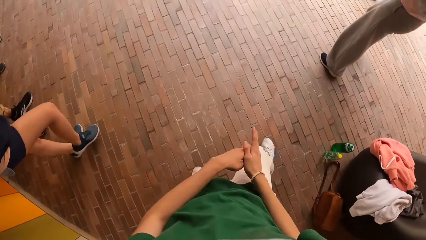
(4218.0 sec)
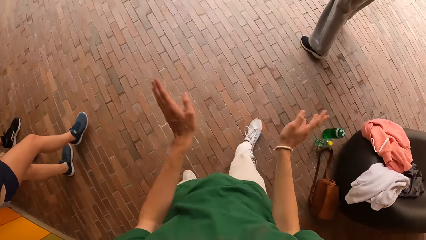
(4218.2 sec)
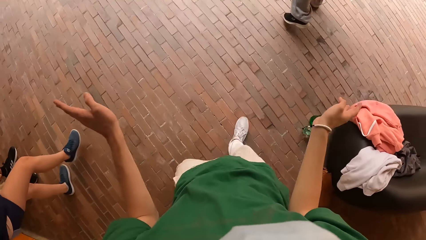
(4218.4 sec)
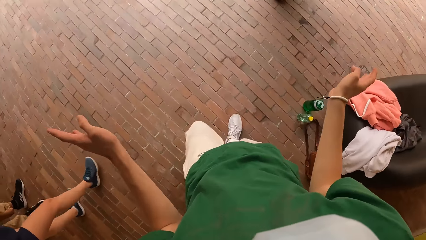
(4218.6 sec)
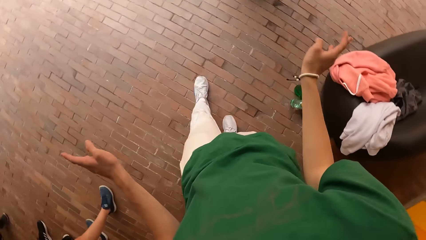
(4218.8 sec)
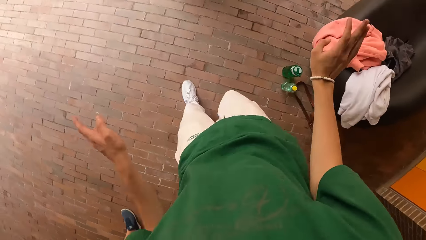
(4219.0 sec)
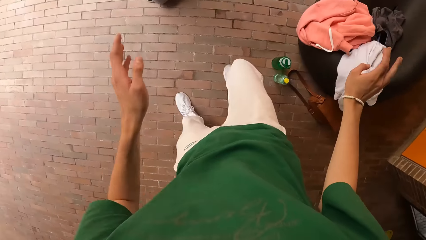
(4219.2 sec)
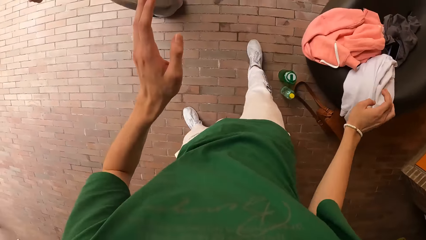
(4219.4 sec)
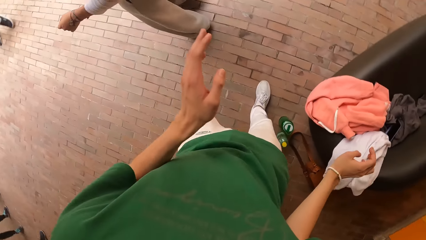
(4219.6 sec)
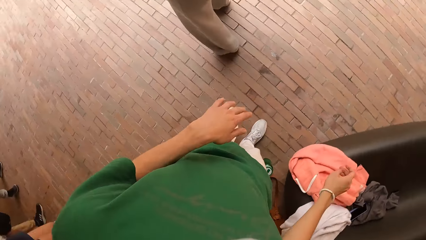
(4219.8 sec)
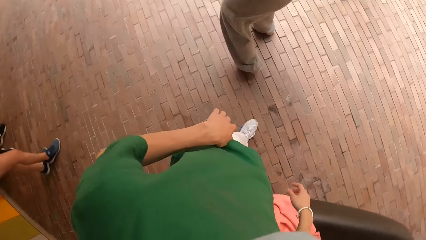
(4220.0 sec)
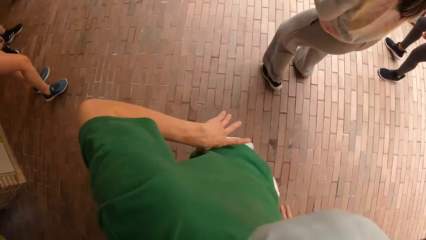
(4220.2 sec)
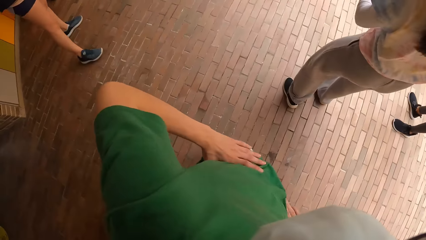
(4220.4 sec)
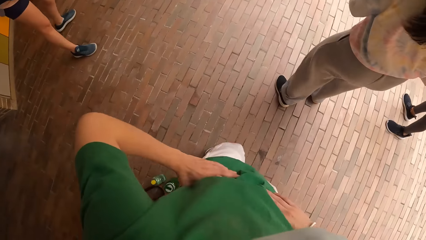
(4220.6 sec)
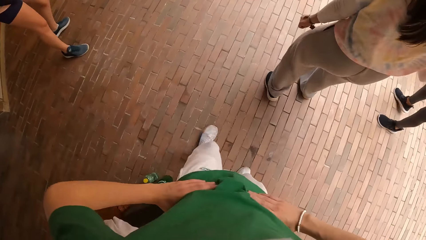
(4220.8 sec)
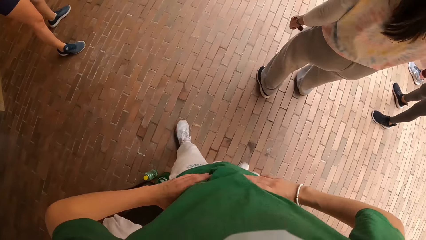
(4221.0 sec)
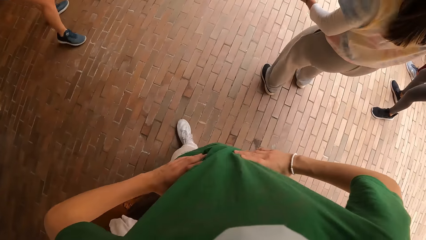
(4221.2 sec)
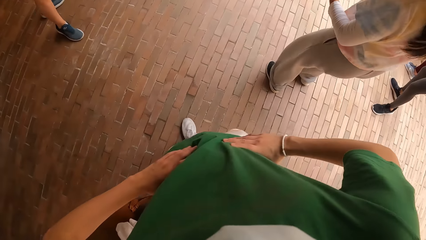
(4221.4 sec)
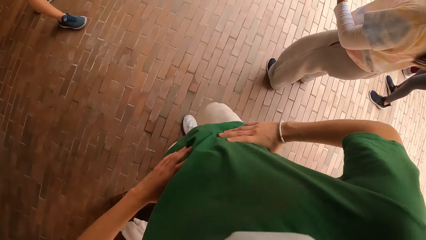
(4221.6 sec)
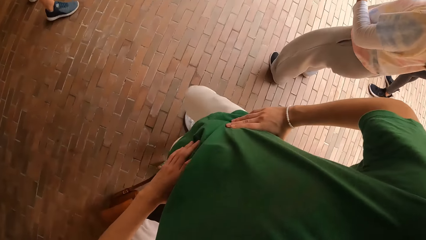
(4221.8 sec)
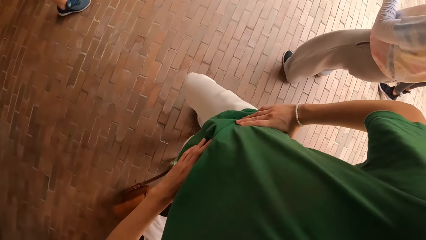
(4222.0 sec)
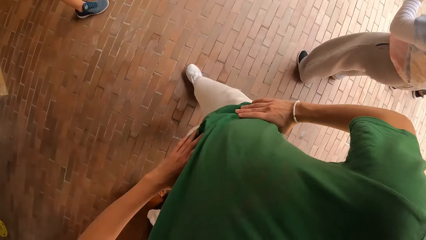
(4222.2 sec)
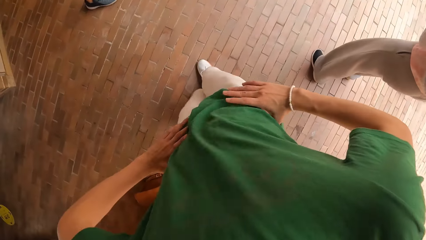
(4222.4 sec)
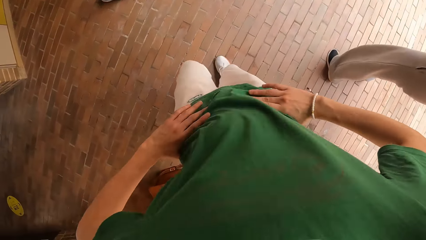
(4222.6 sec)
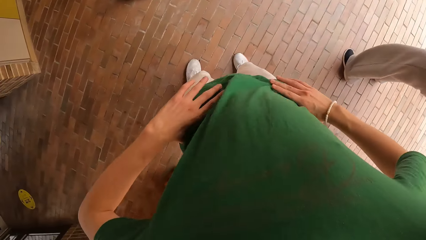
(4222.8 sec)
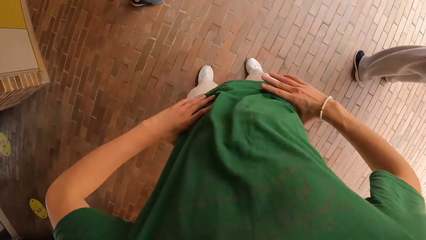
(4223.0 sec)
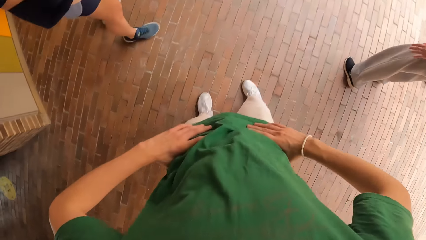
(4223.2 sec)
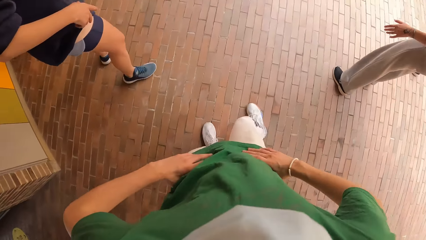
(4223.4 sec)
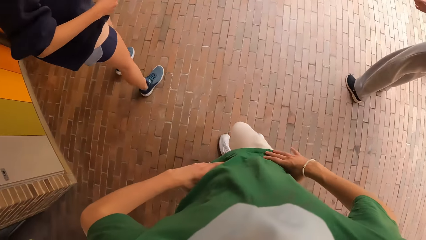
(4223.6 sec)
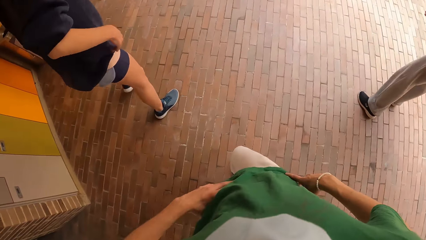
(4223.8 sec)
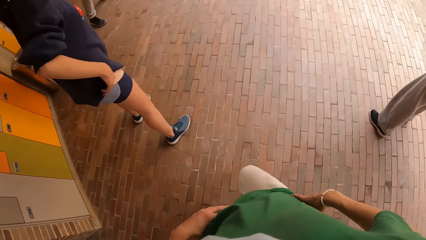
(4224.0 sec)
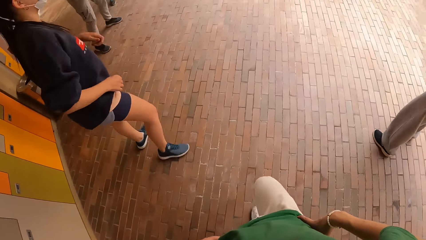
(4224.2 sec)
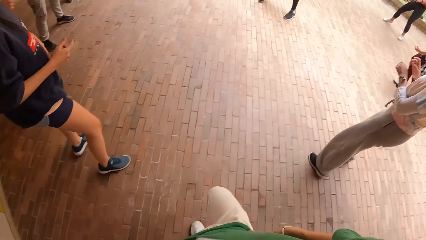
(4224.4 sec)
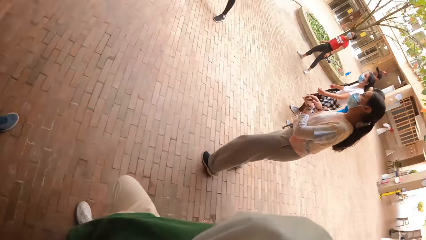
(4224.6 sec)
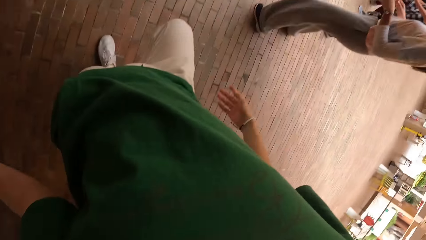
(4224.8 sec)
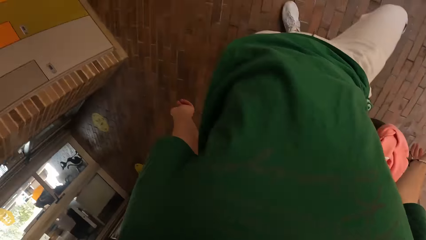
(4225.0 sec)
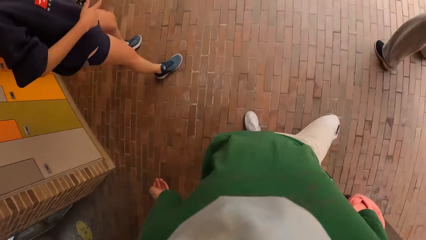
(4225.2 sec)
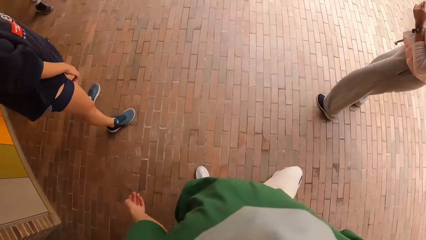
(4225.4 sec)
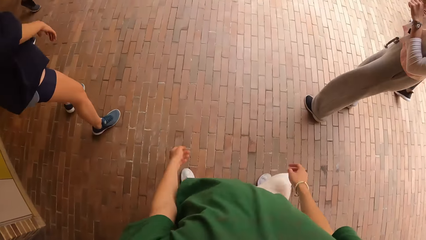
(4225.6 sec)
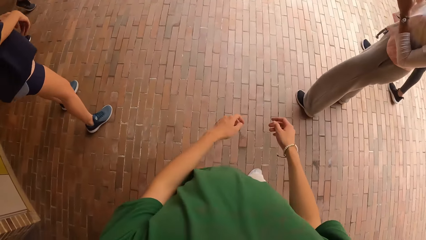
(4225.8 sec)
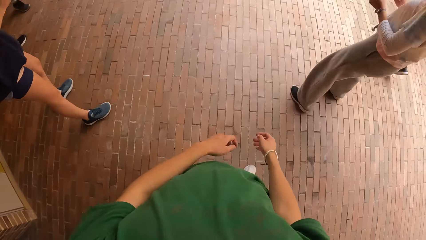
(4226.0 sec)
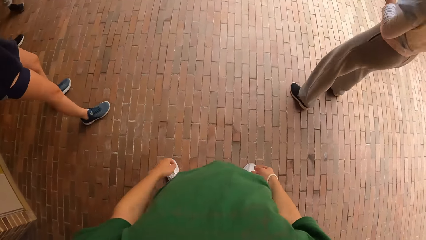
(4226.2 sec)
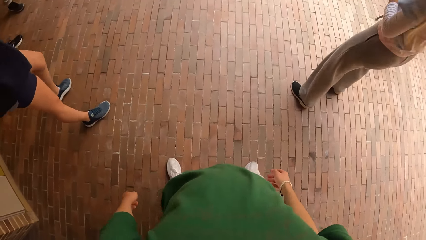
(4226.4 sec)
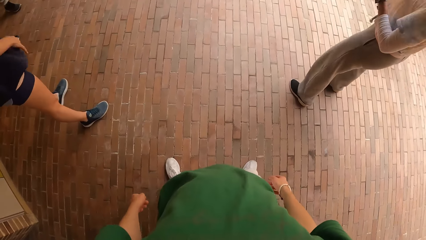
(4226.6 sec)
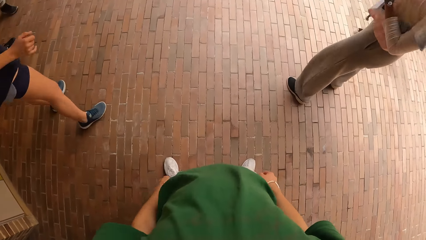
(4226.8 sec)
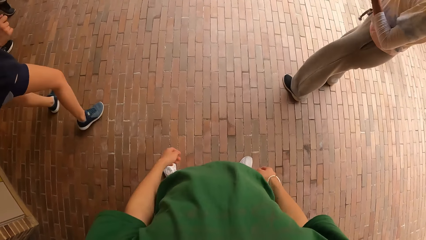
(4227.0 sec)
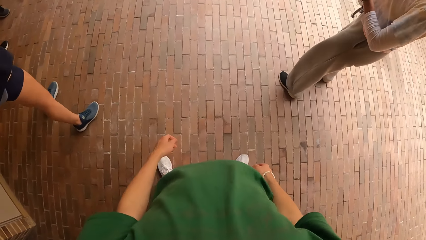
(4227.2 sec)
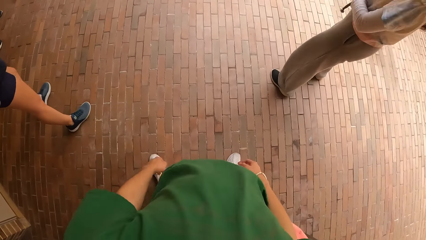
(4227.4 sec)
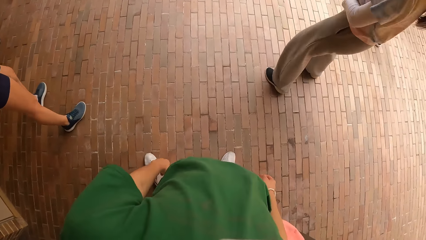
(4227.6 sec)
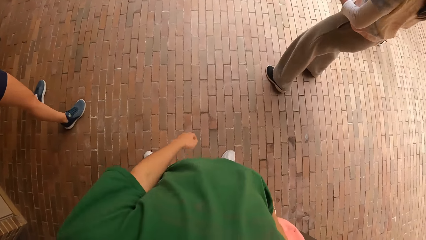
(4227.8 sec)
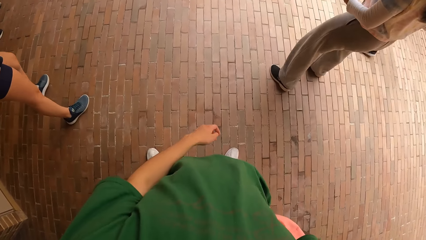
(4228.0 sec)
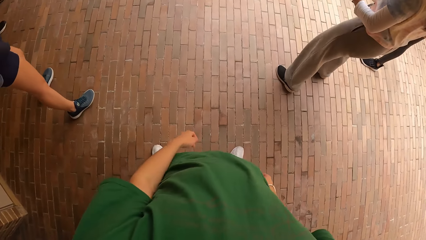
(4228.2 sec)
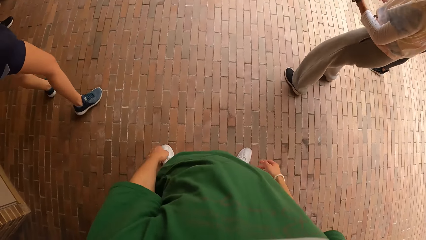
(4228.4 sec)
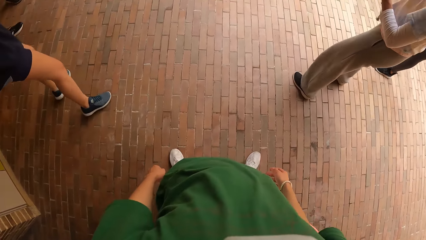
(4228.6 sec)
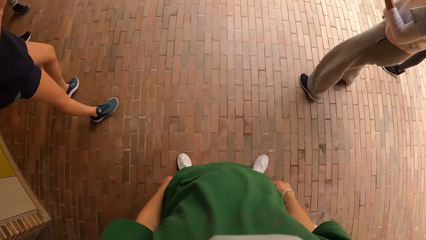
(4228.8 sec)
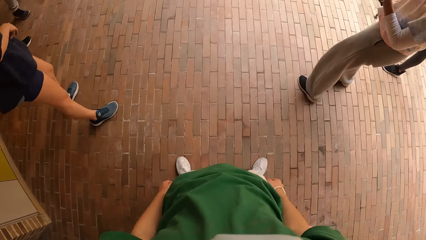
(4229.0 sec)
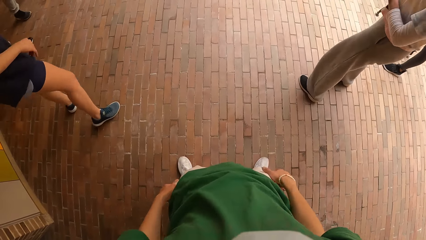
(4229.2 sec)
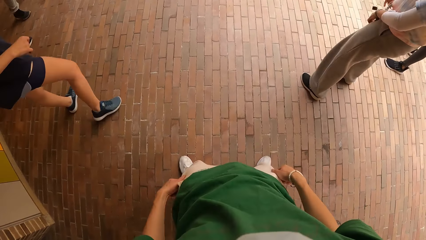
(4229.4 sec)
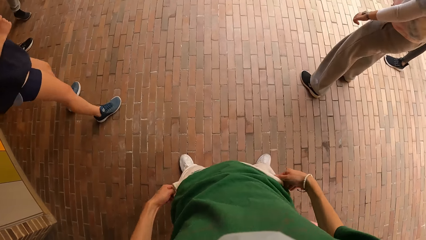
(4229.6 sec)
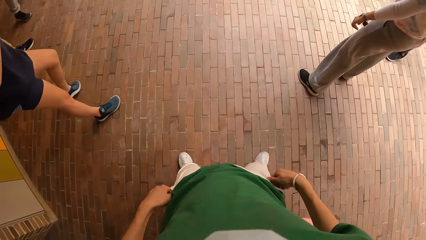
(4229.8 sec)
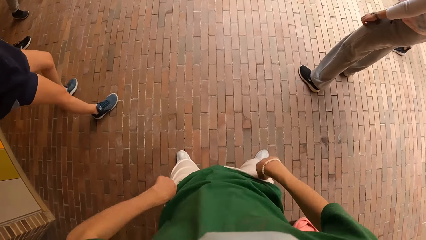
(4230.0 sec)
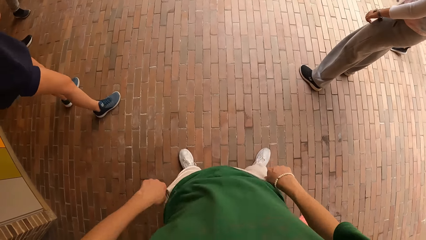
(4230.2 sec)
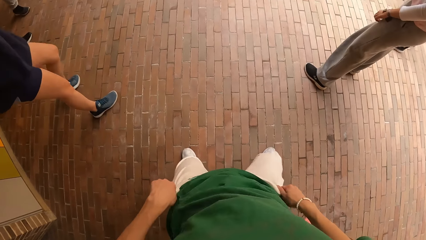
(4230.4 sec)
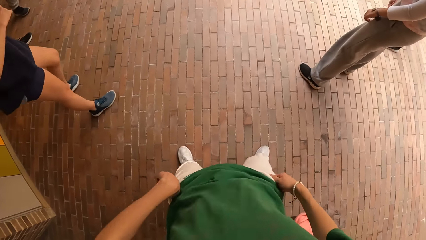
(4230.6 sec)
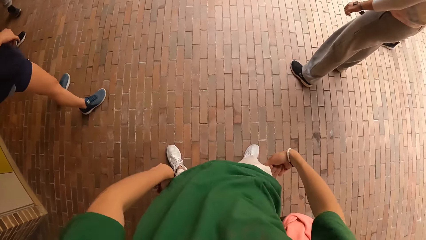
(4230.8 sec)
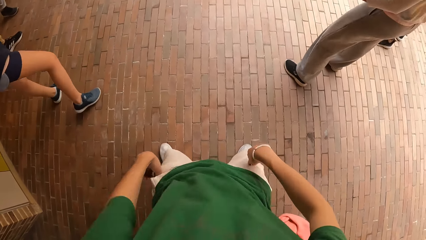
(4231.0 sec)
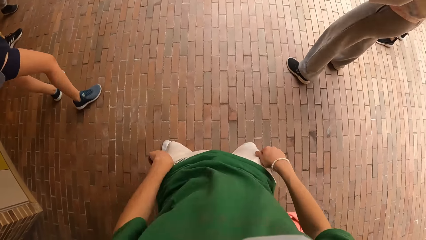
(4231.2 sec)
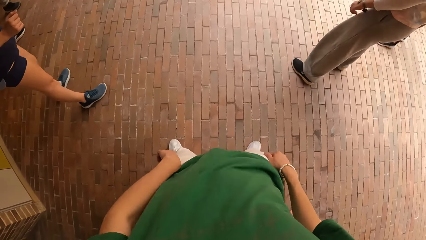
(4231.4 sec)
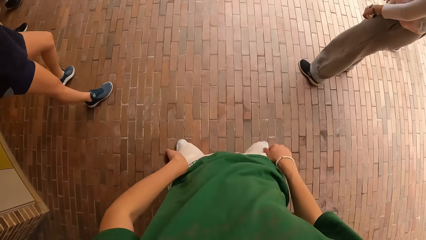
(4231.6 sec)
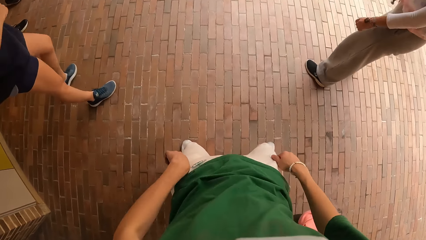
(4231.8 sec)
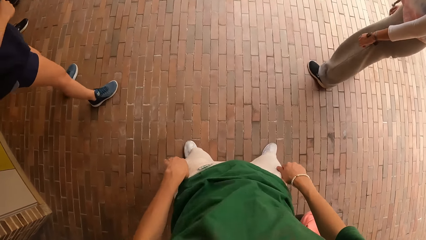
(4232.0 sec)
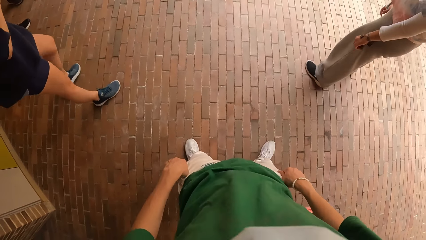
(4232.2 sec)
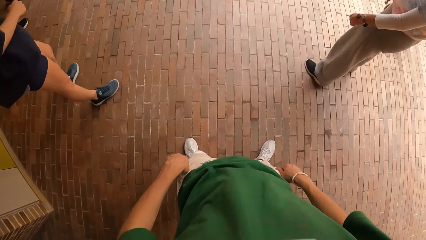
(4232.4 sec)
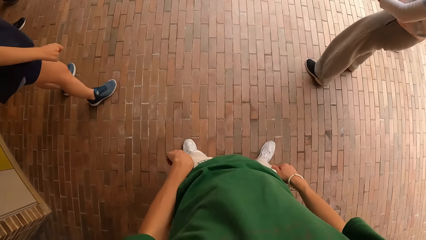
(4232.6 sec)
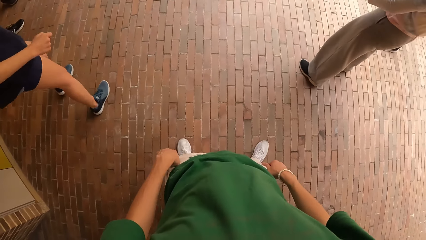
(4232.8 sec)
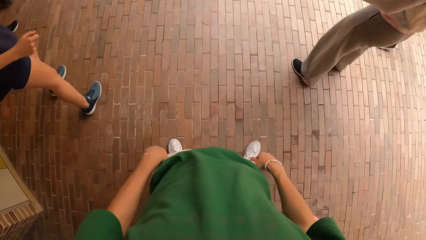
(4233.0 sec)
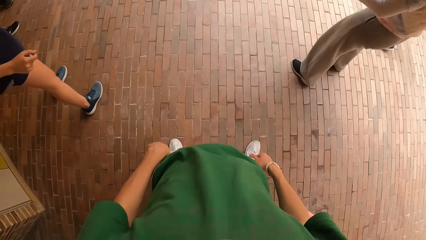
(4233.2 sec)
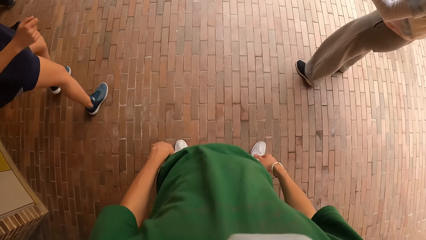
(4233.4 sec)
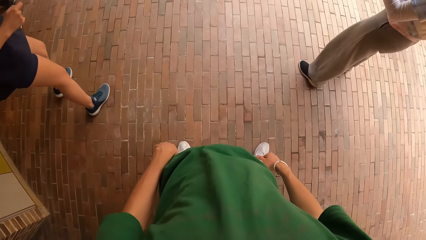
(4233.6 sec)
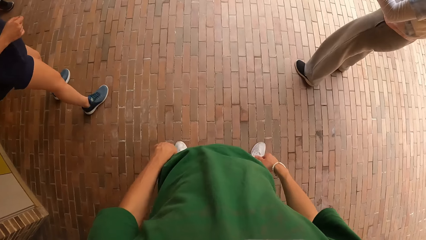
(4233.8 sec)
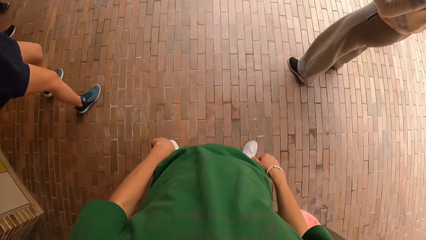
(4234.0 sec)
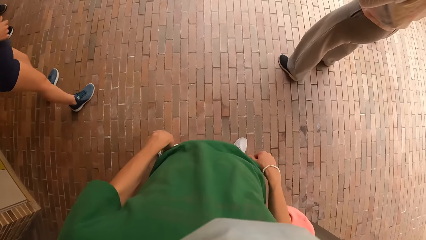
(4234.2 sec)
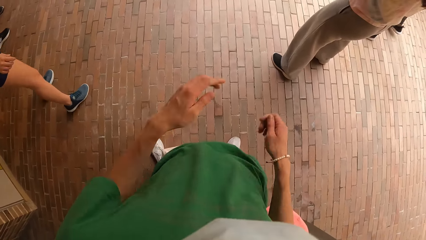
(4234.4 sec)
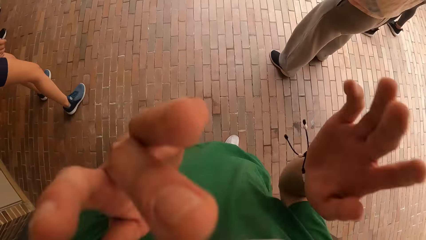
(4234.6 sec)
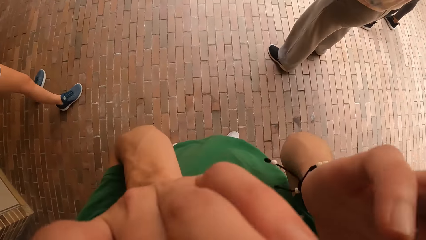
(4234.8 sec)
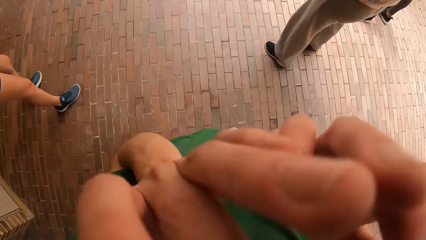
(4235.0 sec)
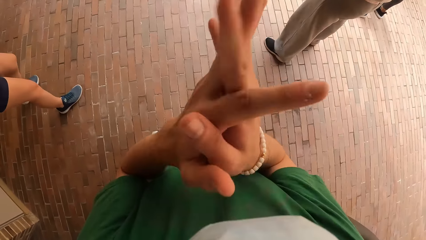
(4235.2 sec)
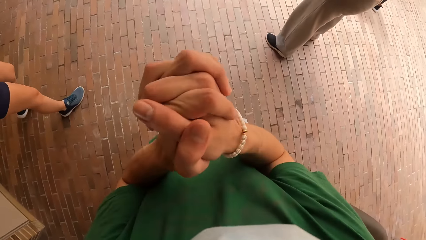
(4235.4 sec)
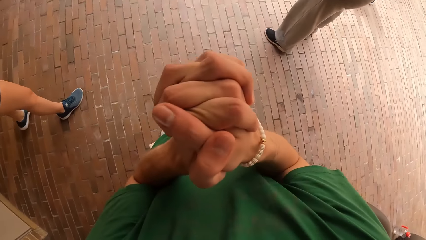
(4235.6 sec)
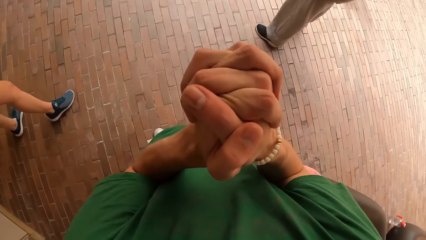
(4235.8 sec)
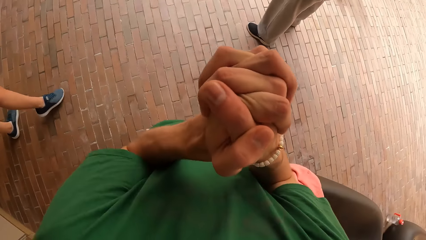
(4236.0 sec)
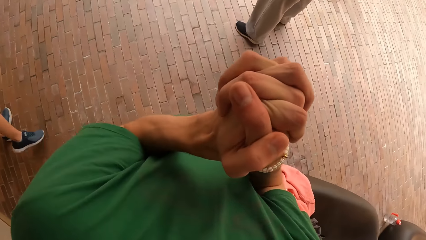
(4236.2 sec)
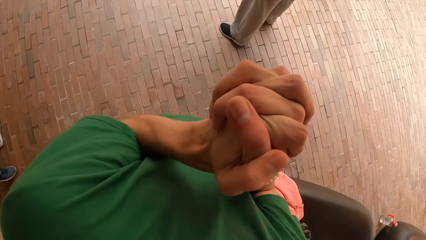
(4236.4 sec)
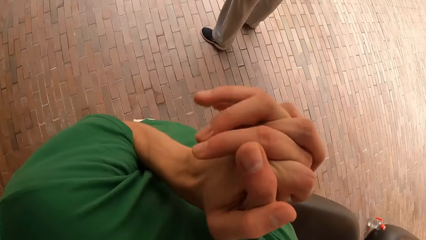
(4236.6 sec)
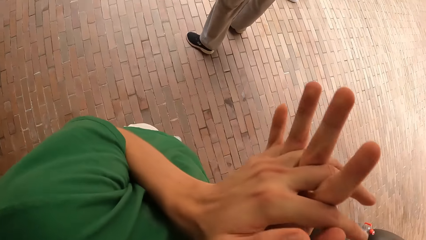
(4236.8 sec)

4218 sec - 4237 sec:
The camera wearer converses with the group of people. He places both hands on his waist. He dances. He touches his face with both hands. He holds both hands together.
